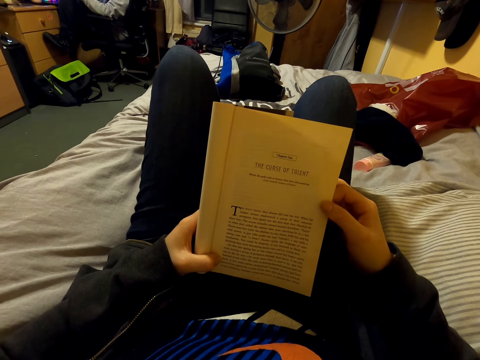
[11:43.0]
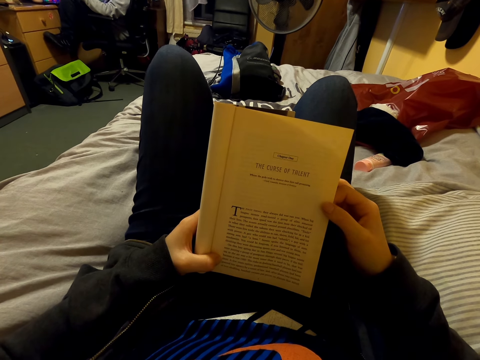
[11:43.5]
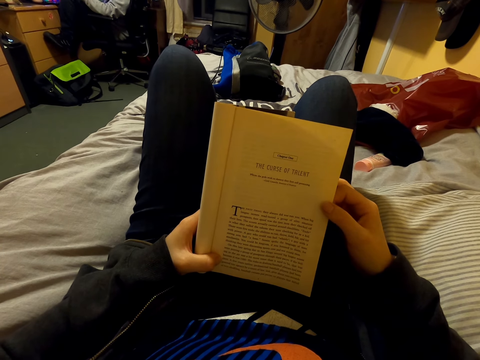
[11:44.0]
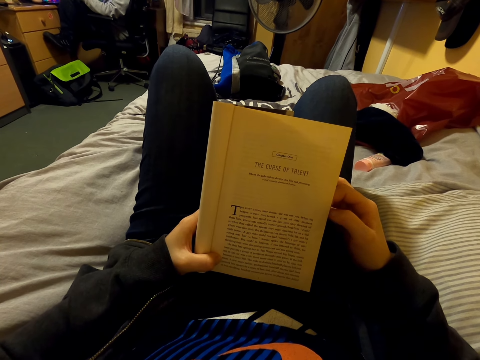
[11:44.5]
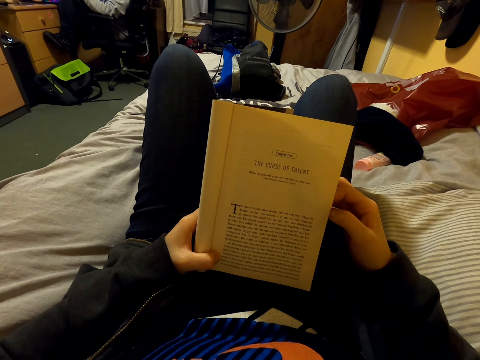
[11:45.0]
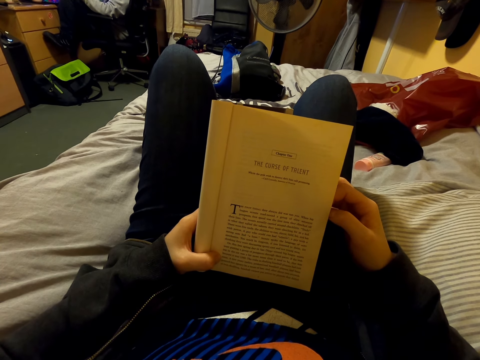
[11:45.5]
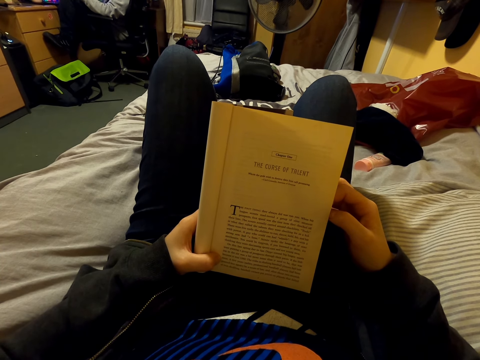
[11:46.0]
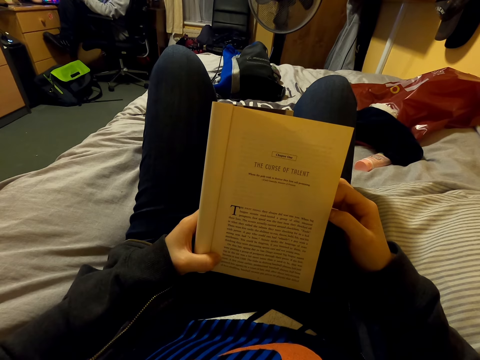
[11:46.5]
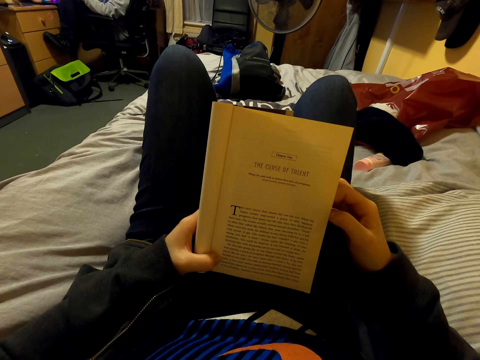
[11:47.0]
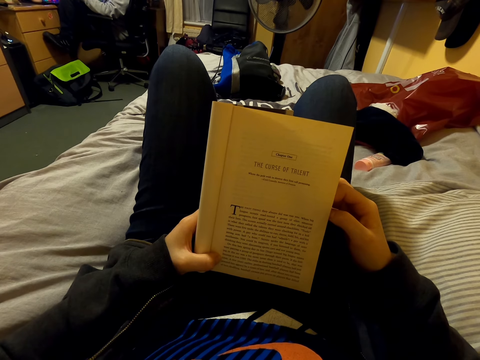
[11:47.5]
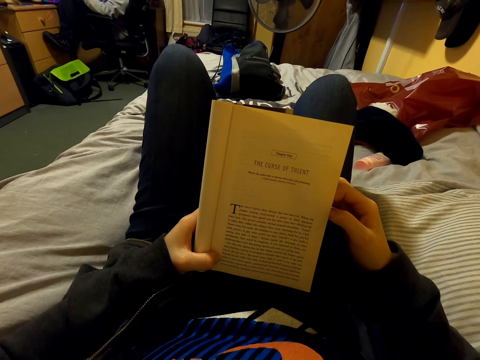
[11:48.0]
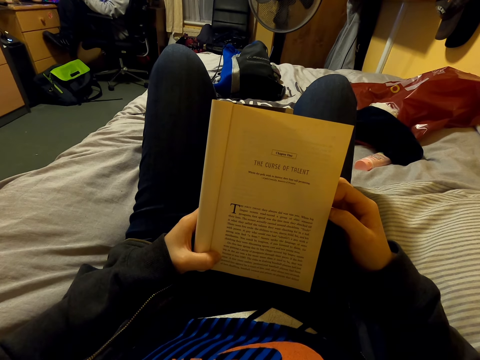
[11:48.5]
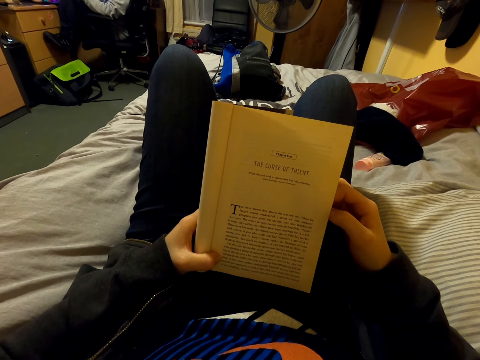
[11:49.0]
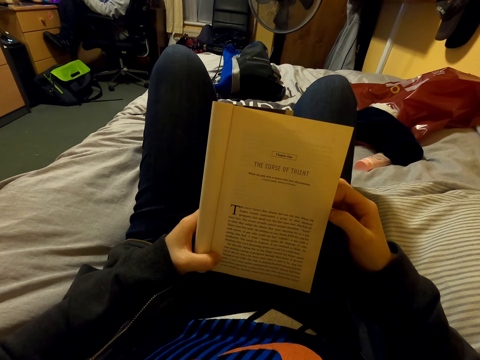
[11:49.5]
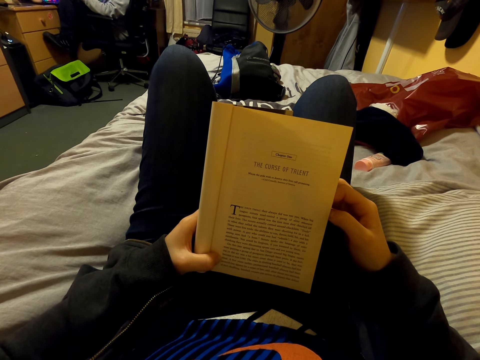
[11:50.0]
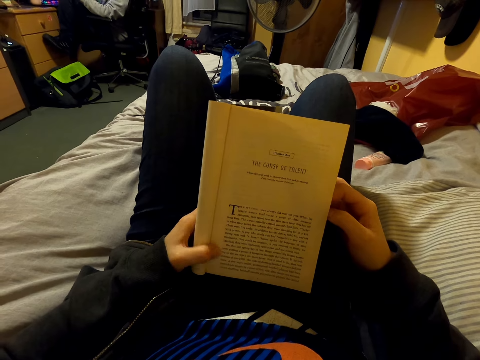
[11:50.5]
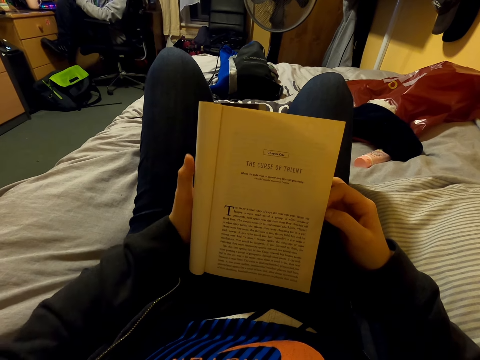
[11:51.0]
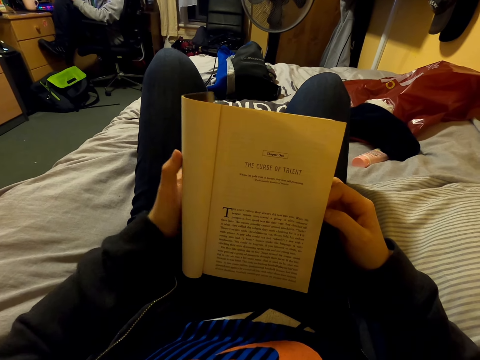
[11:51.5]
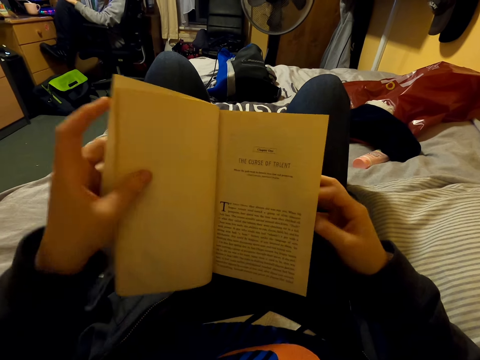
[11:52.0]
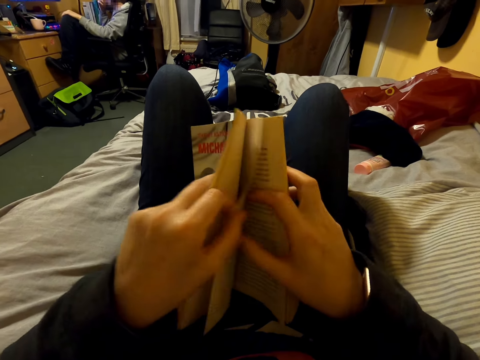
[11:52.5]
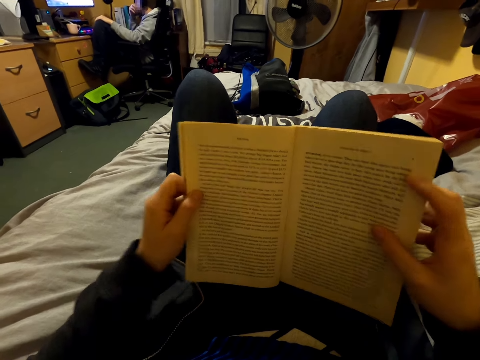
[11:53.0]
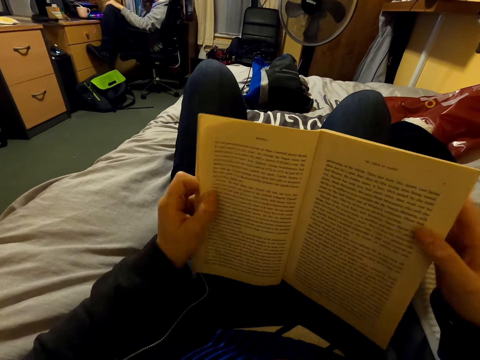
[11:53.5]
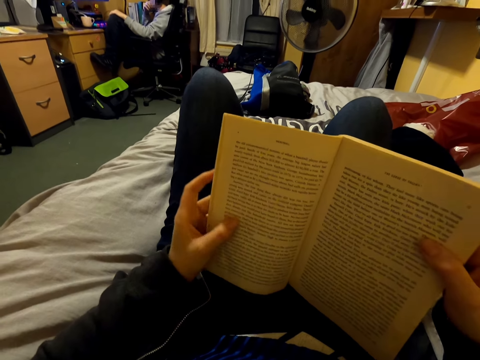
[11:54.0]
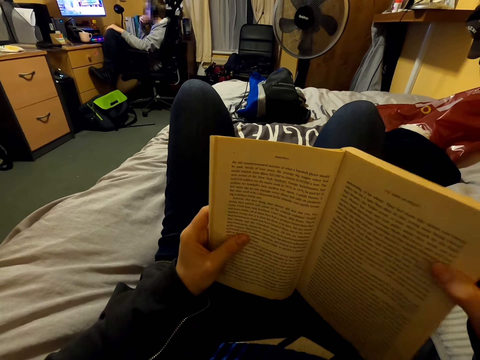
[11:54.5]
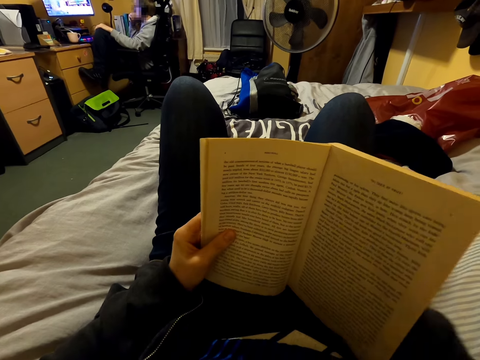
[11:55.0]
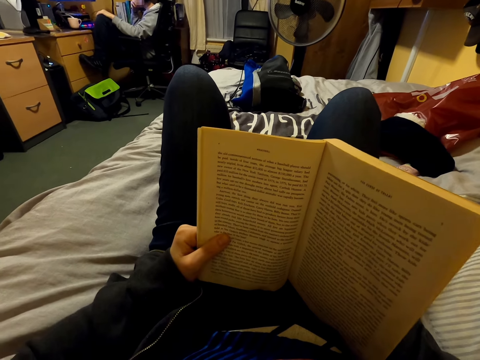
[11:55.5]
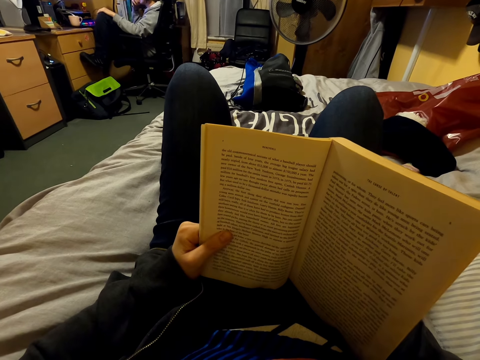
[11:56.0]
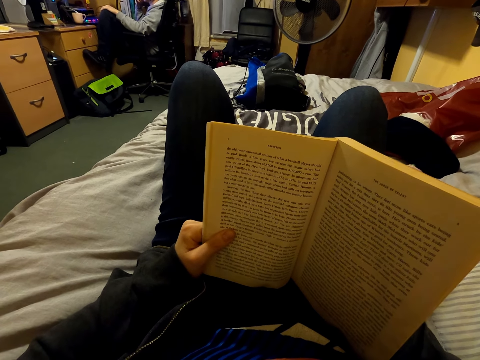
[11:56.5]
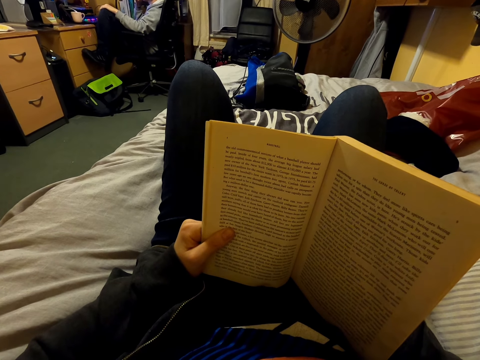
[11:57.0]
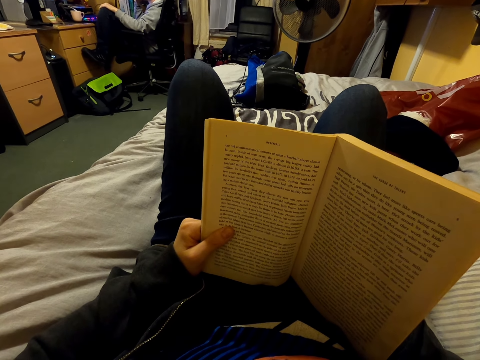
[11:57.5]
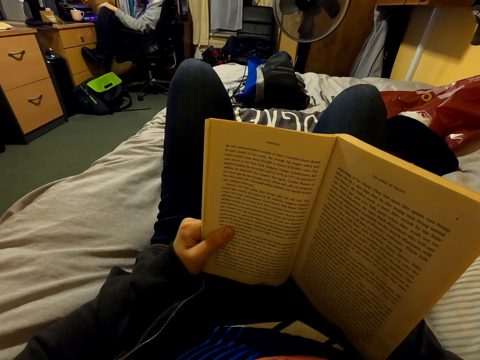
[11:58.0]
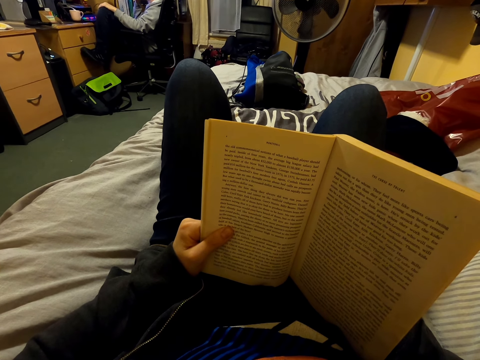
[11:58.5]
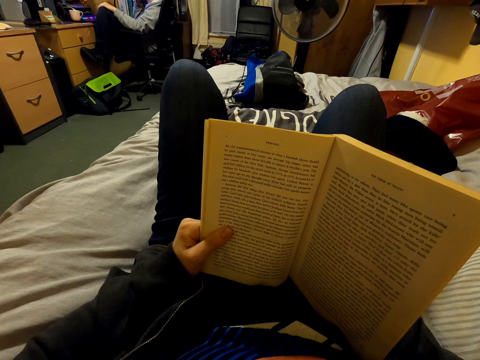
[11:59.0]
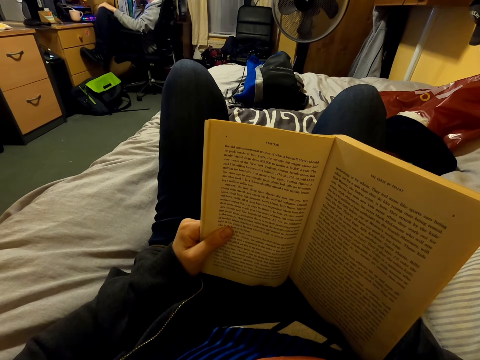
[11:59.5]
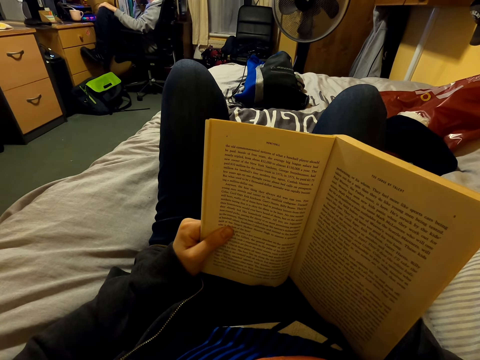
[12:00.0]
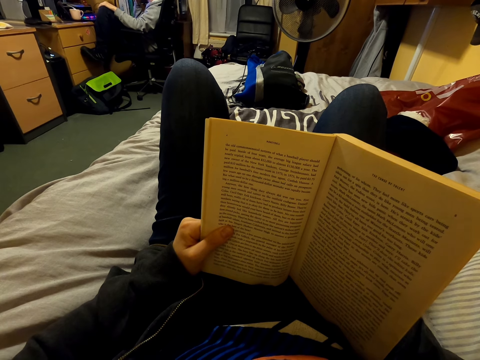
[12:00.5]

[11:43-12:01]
The camera wearer looks at the book. They flip the book with both hands. They look at the book. They hold the book with both hands.

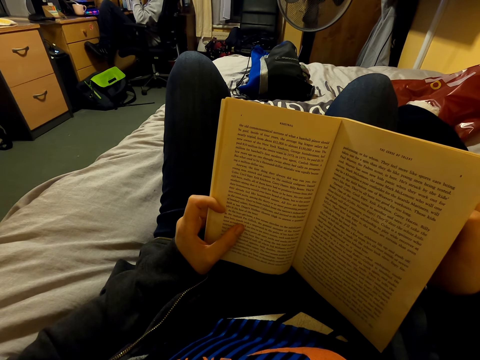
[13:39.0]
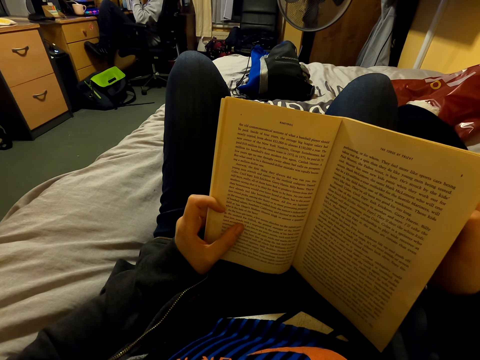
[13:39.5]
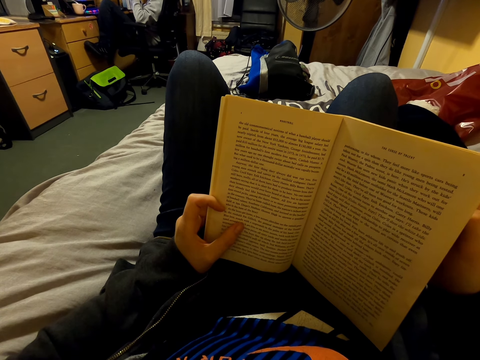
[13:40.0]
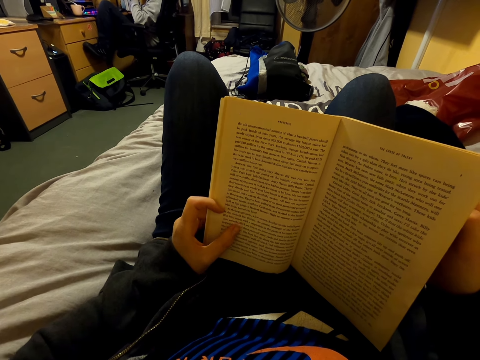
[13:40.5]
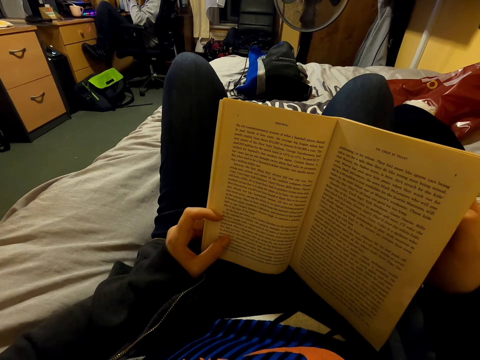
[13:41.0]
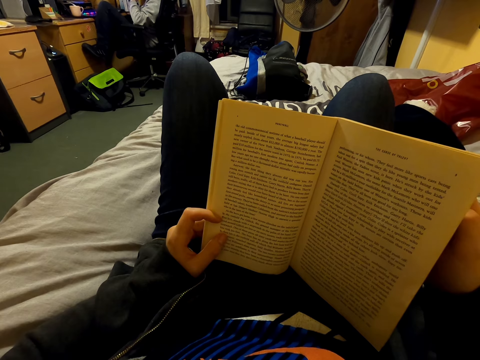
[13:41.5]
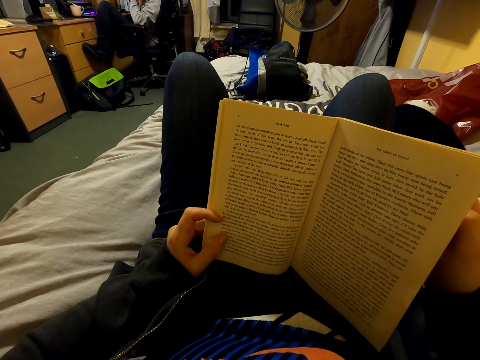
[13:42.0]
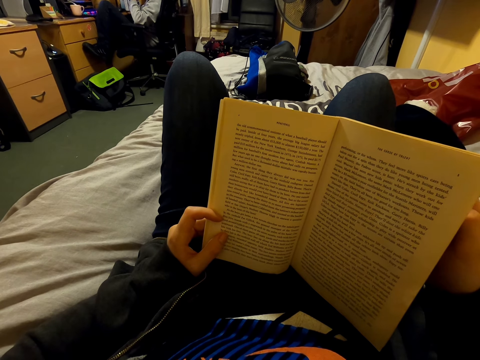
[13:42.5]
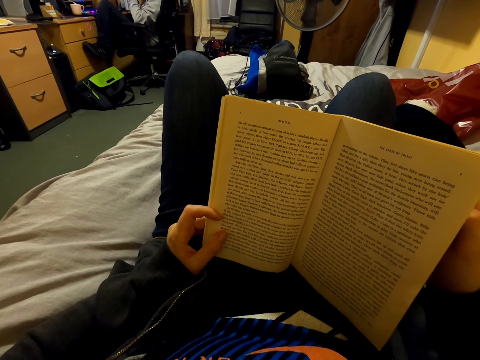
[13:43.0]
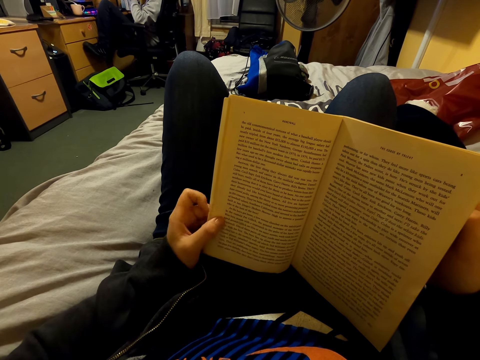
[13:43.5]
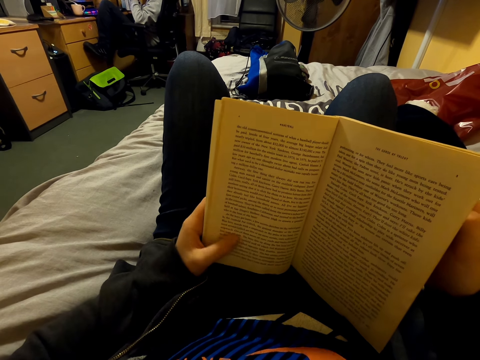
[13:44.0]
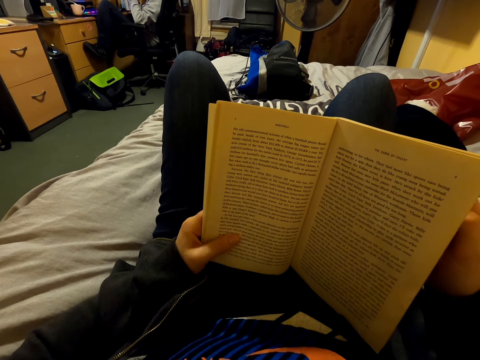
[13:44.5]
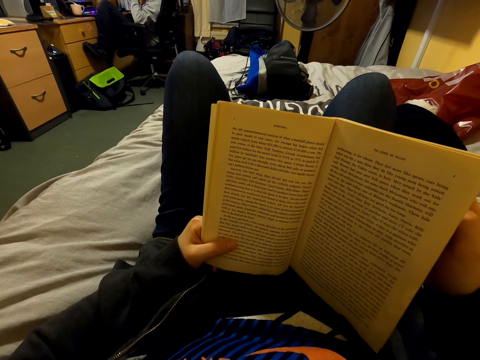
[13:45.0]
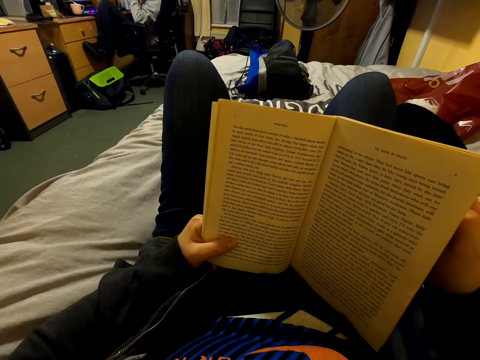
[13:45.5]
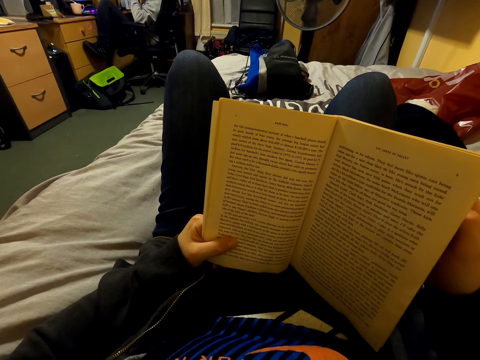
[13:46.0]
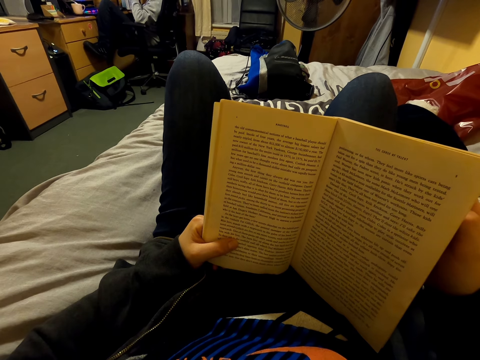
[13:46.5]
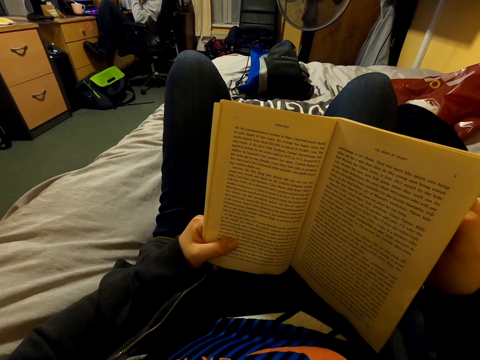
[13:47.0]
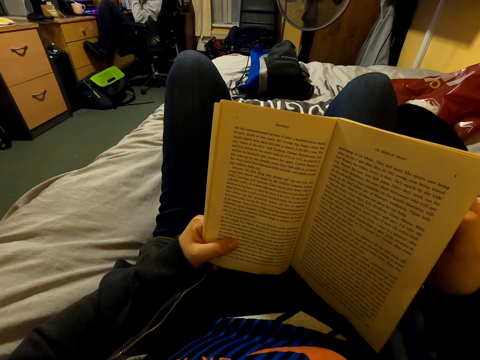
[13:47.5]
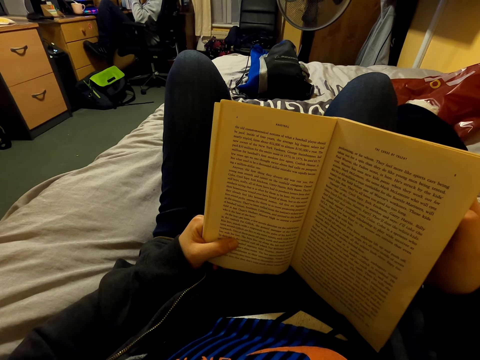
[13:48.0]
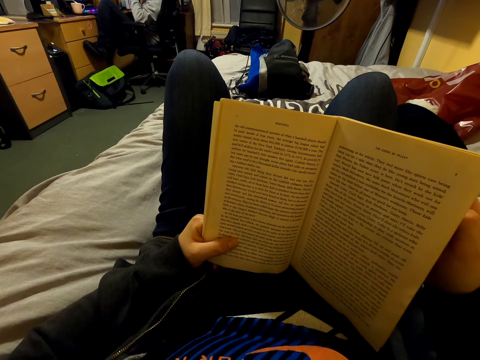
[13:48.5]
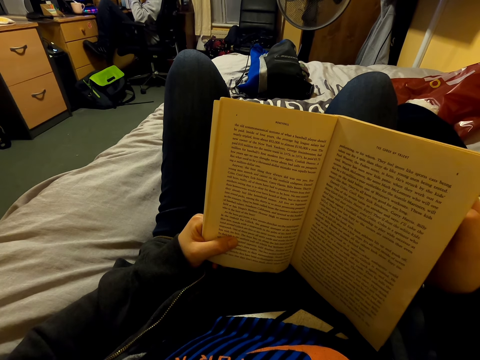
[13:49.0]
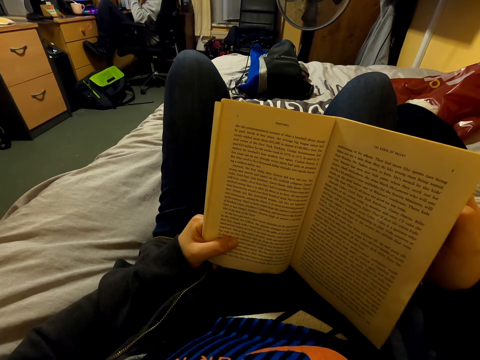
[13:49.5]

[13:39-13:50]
The camera wearer straightens a hand. They move a left hand on the book. They align a hand. They read the book.
